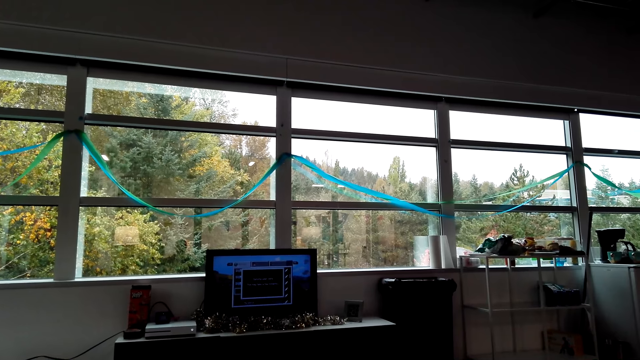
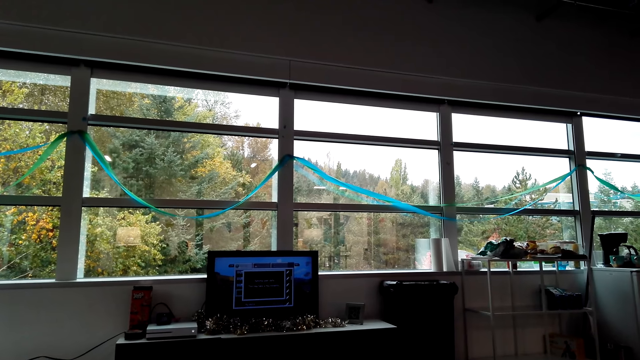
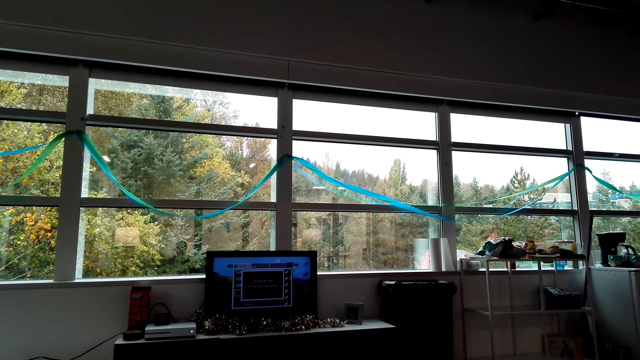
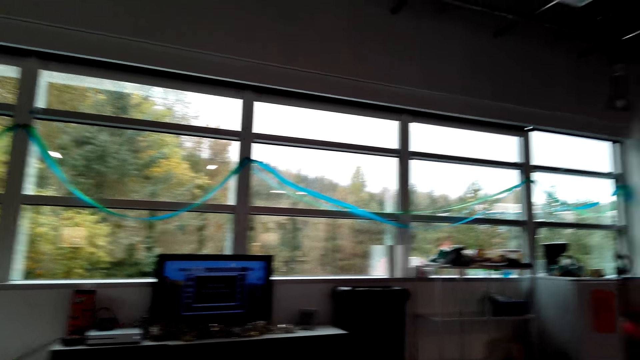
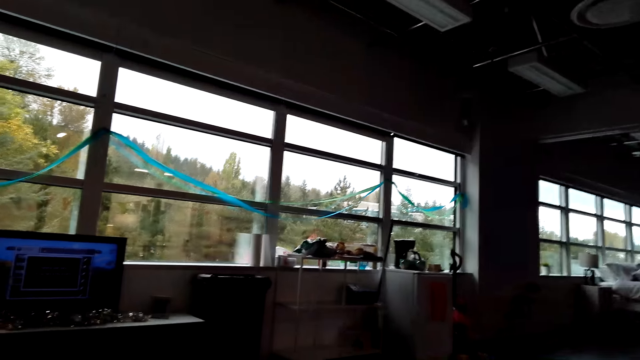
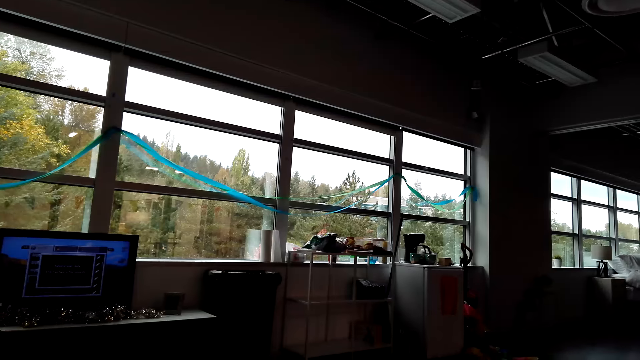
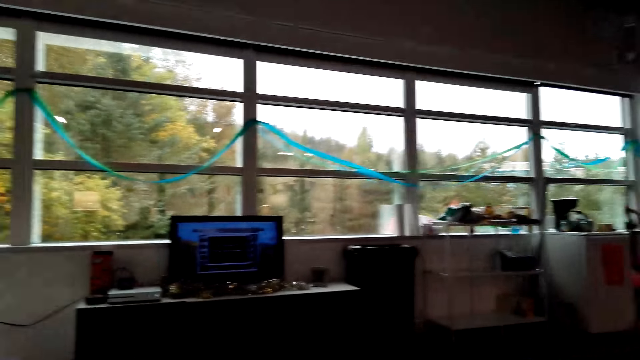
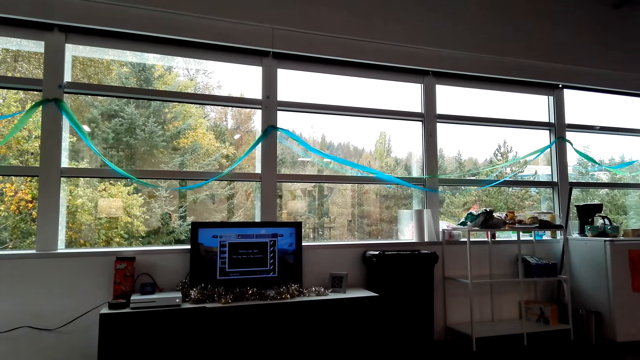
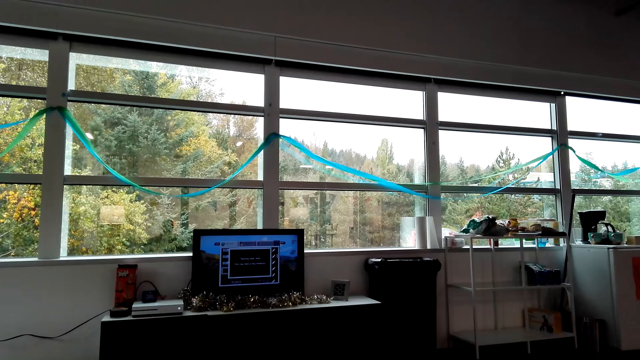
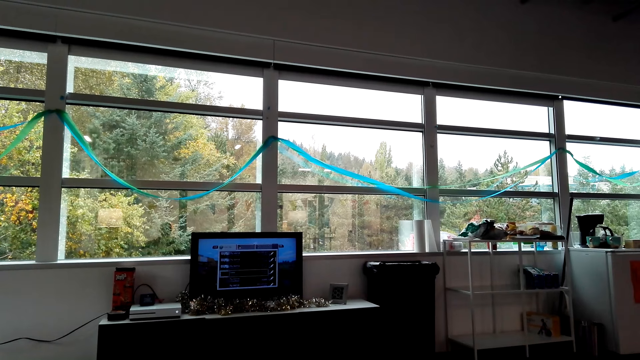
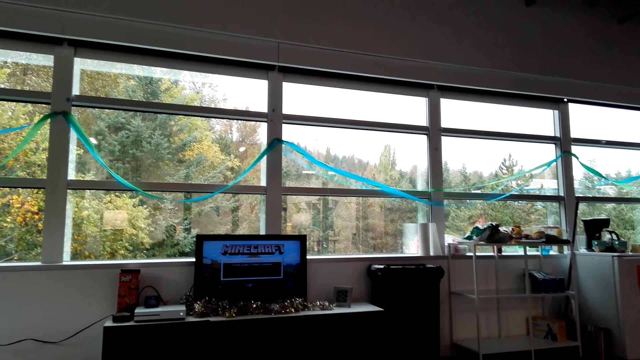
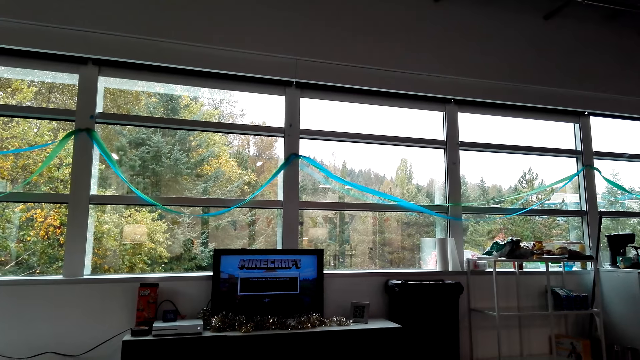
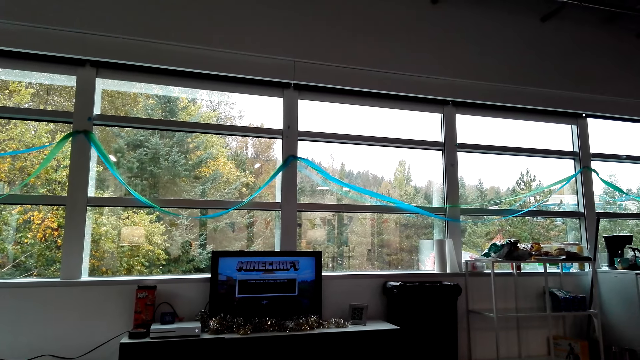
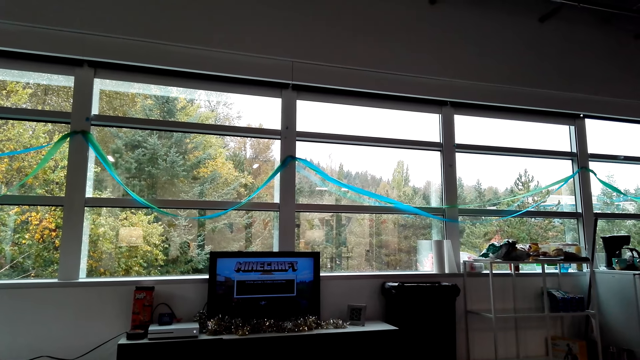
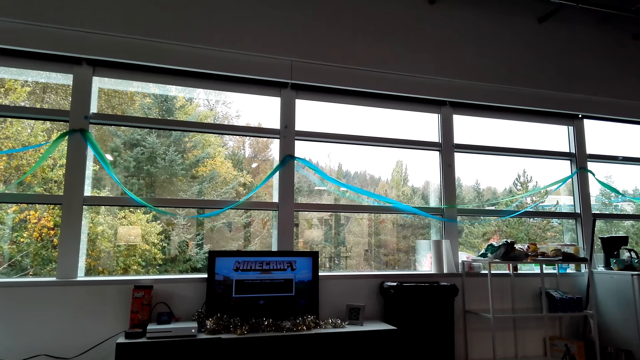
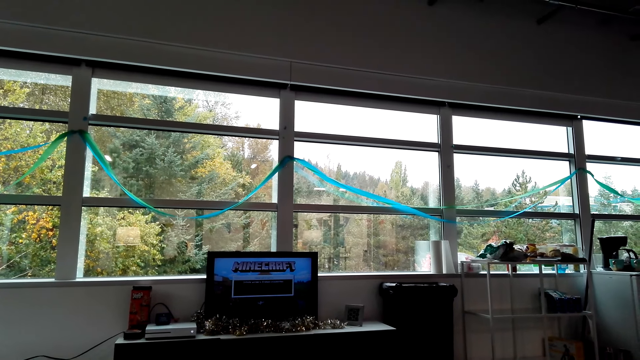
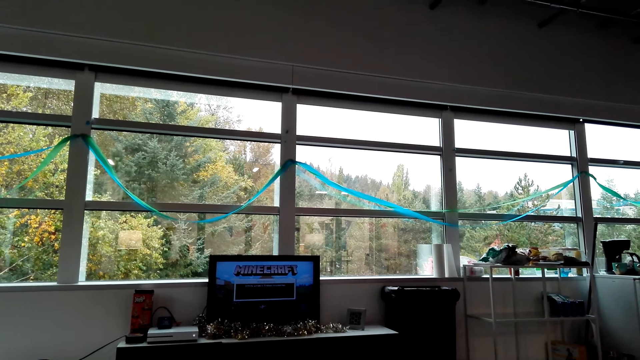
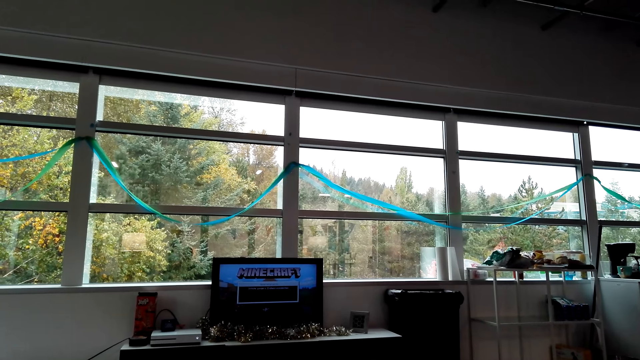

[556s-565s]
The camera wearer looks around the house. They operate the monitor on the table.

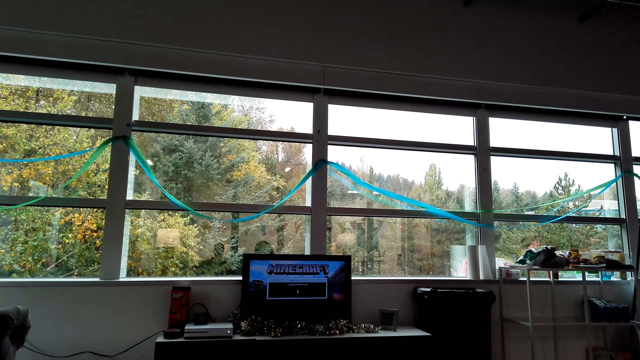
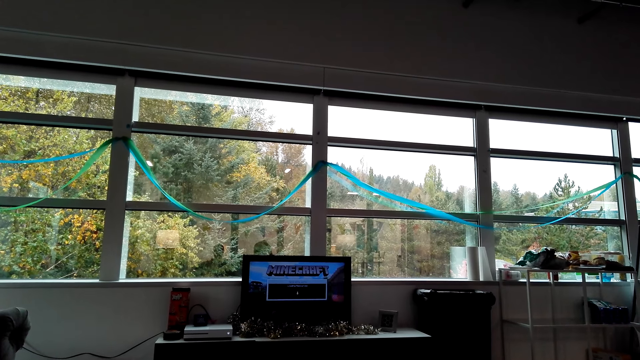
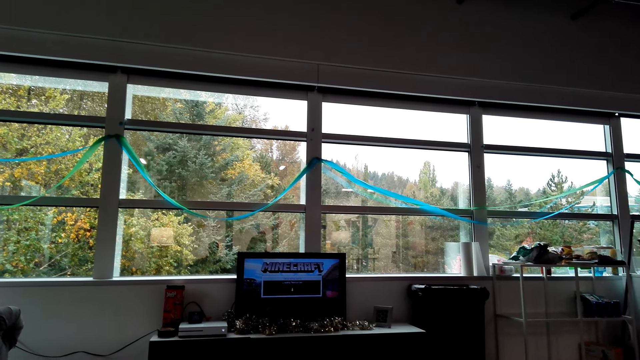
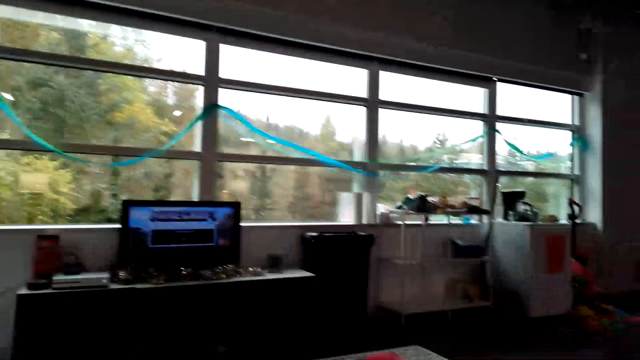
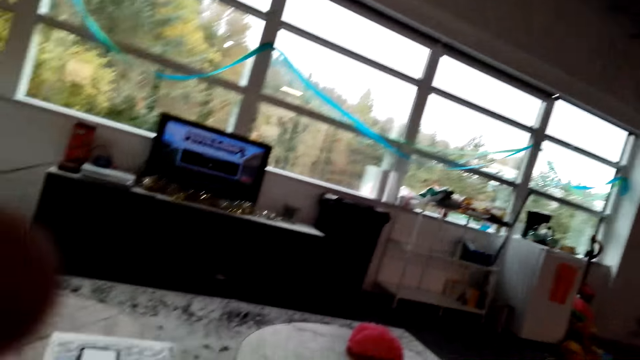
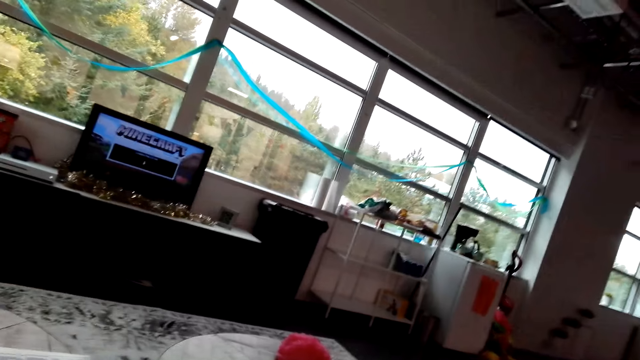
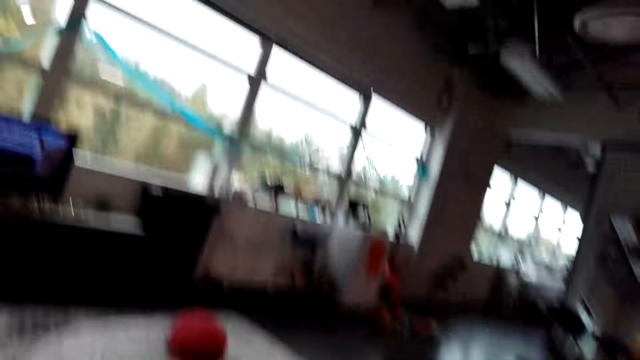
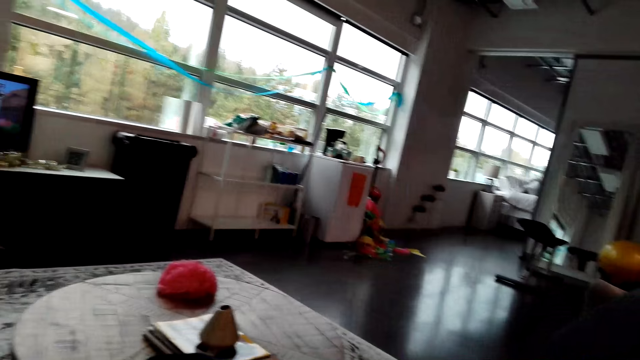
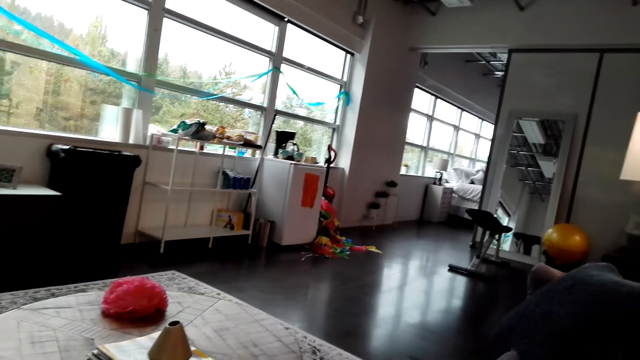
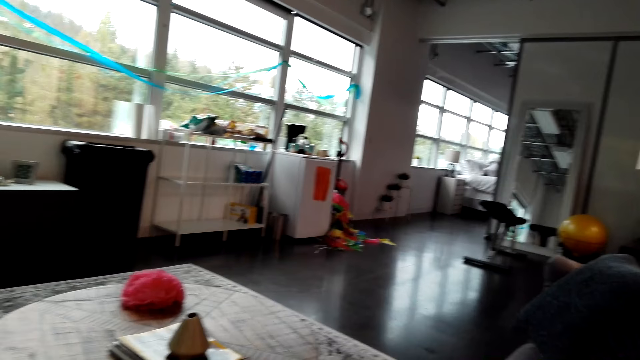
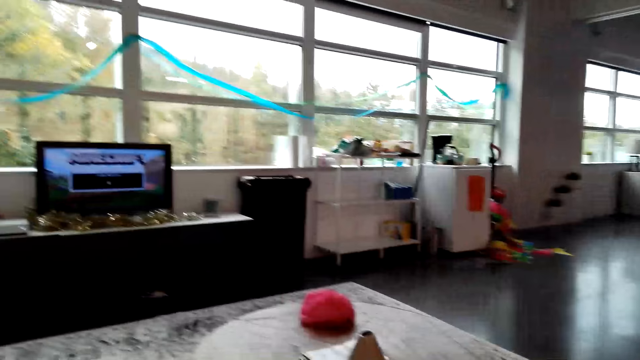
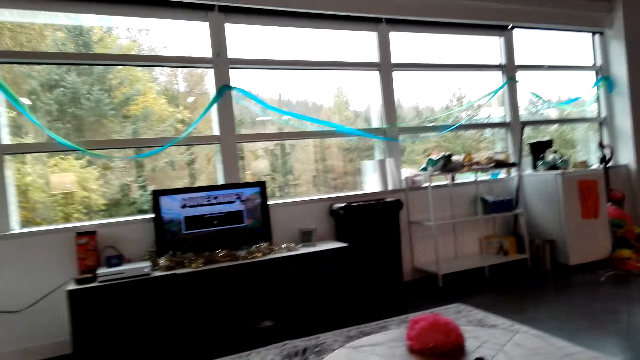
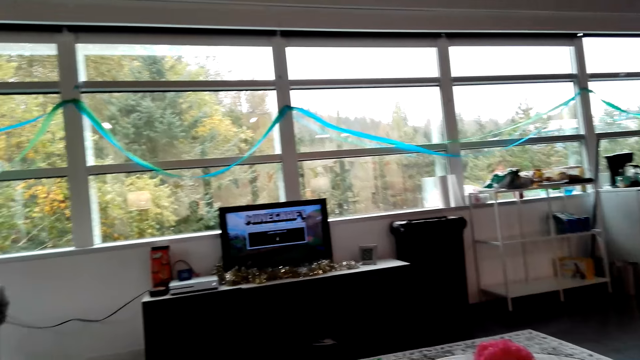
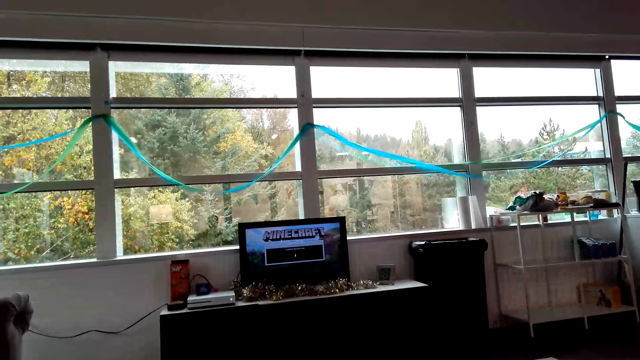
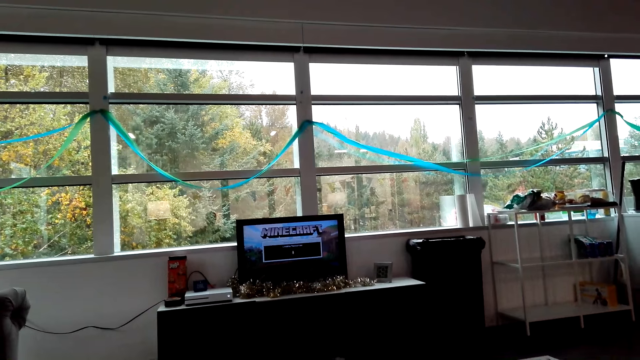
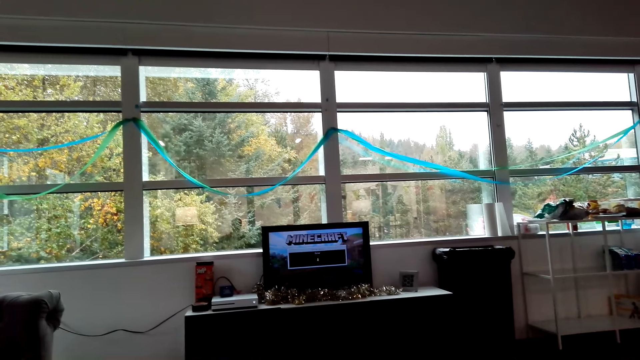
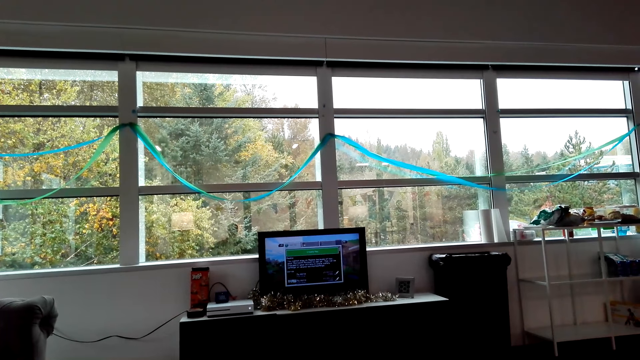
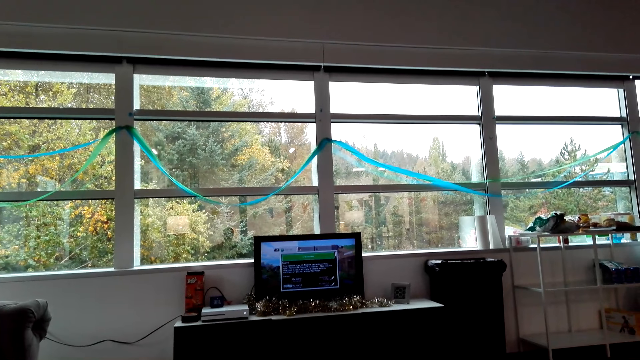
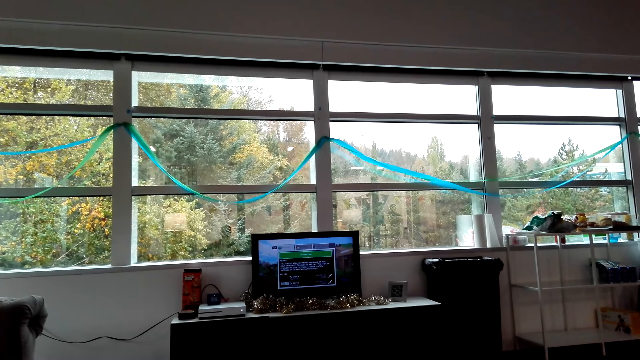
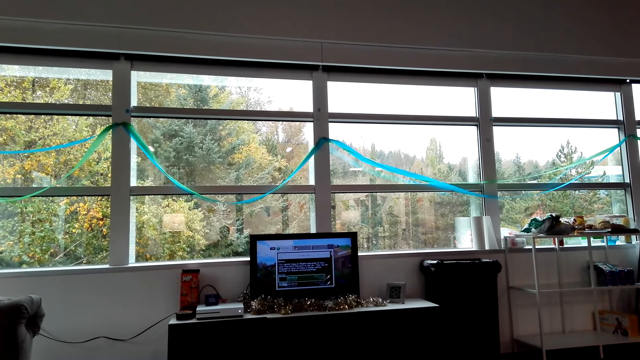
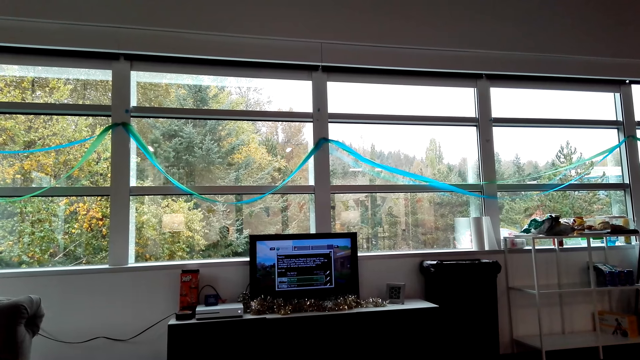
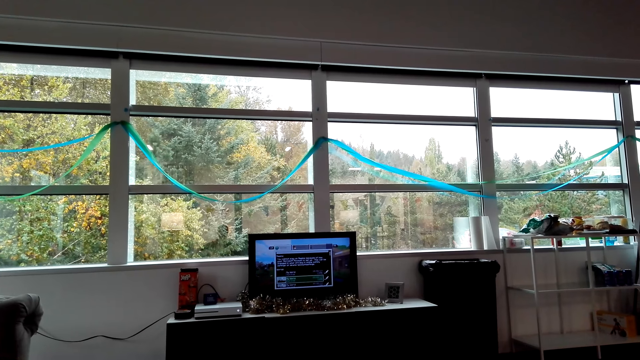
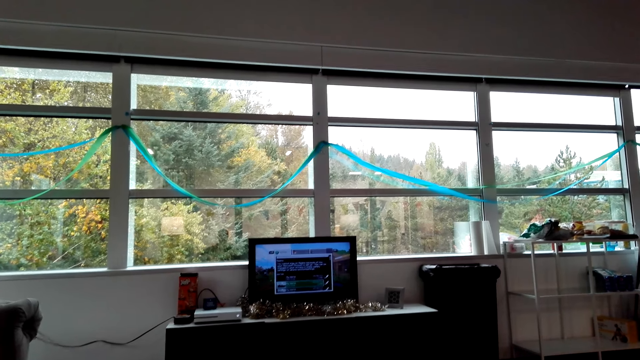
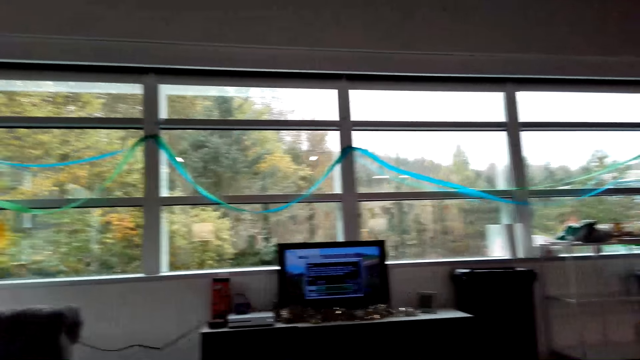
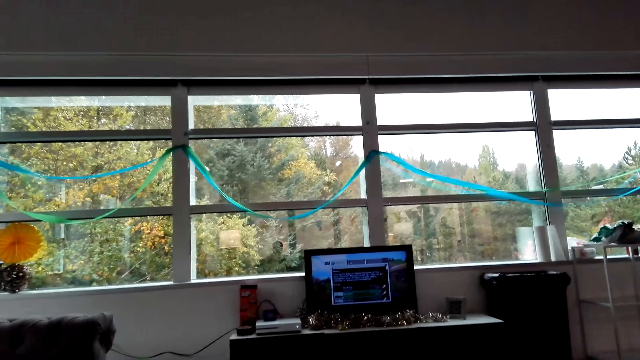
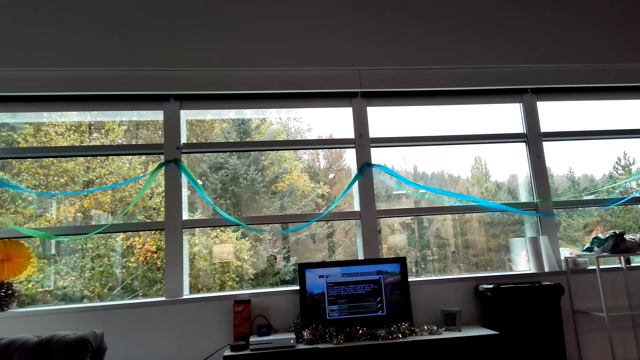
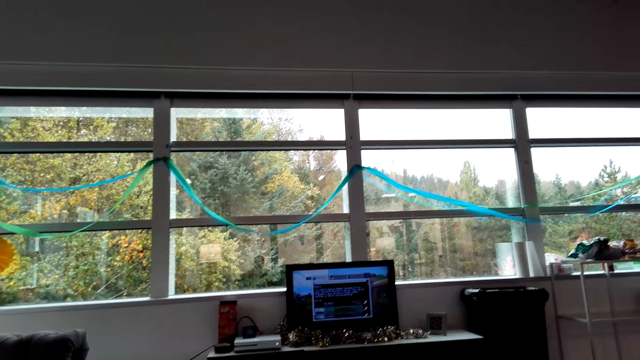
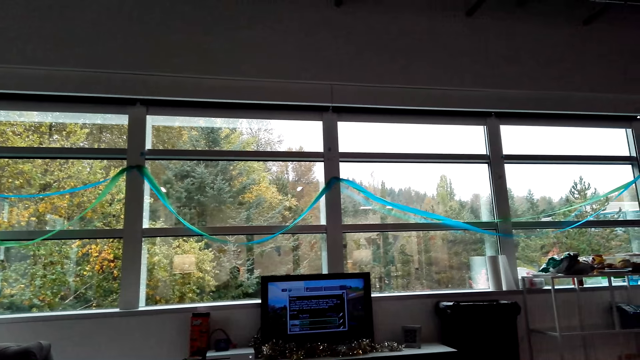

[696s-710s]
The camera wearer looks around the house. They adjust the camera. They look around the house. They operate the monitor on the table.
